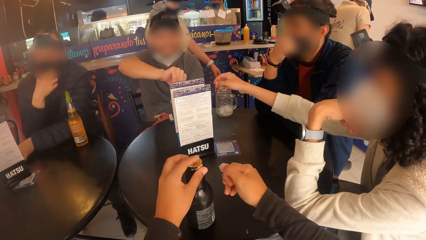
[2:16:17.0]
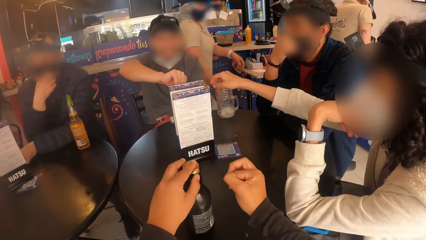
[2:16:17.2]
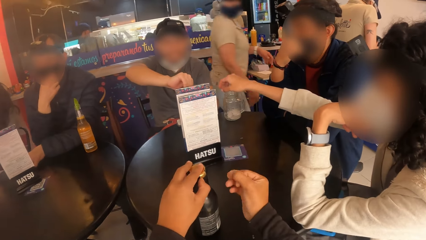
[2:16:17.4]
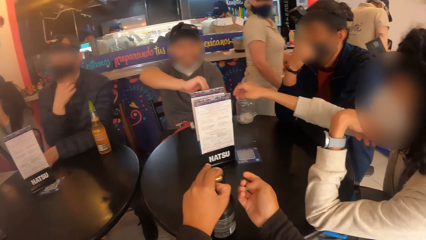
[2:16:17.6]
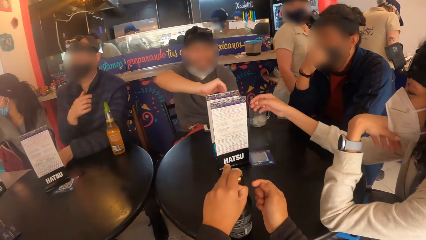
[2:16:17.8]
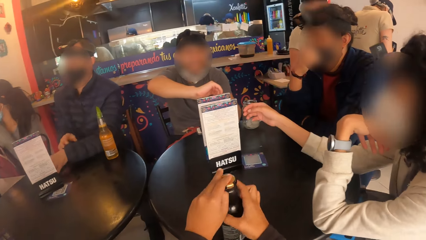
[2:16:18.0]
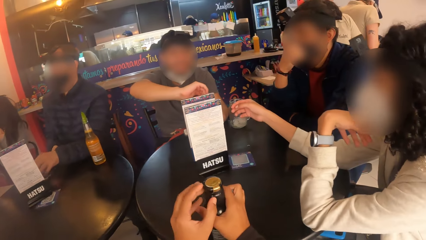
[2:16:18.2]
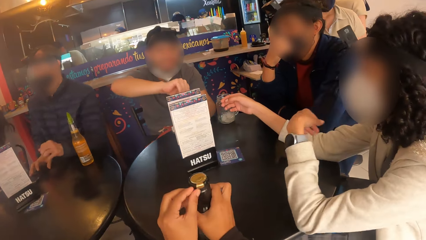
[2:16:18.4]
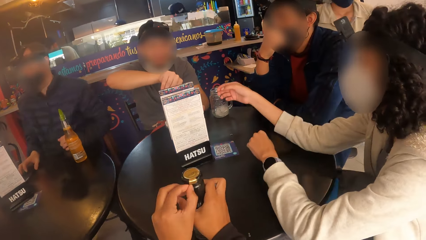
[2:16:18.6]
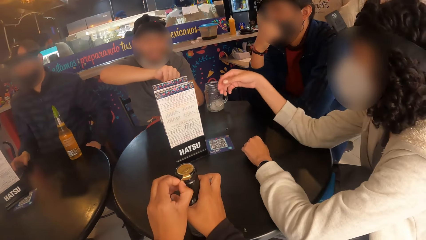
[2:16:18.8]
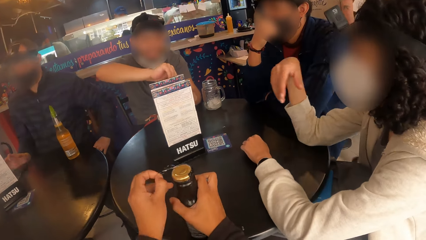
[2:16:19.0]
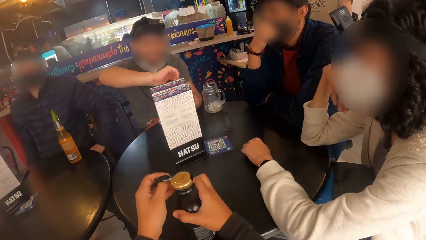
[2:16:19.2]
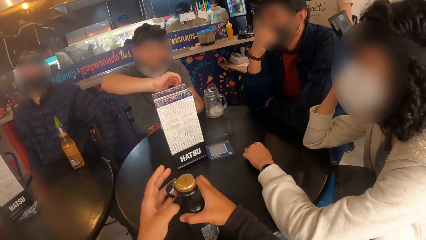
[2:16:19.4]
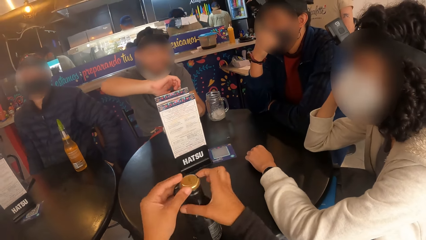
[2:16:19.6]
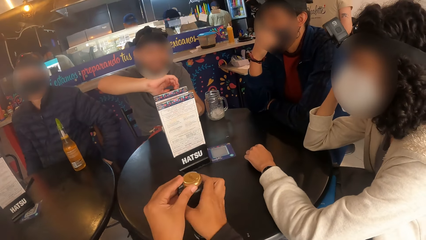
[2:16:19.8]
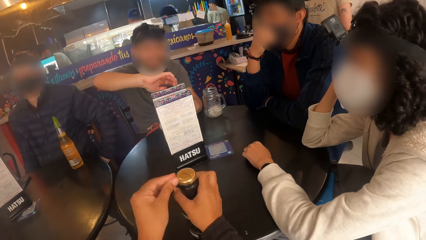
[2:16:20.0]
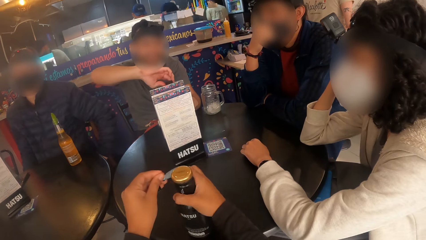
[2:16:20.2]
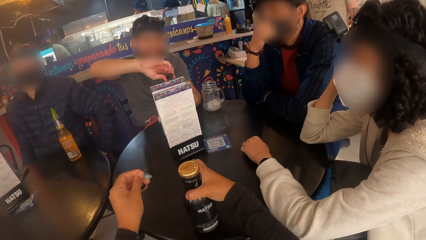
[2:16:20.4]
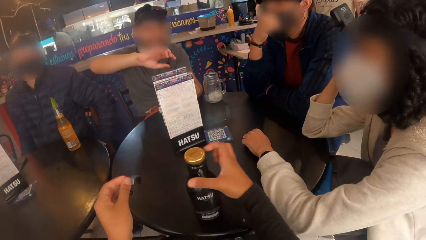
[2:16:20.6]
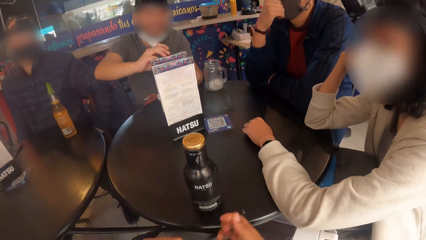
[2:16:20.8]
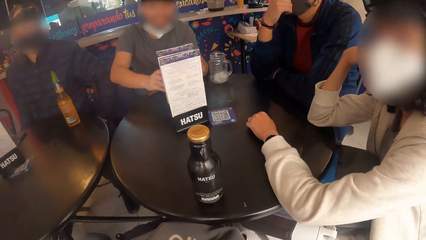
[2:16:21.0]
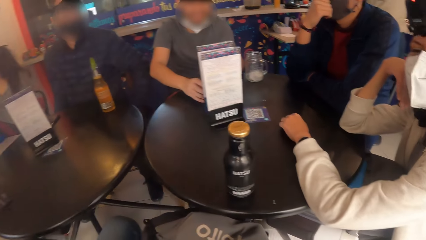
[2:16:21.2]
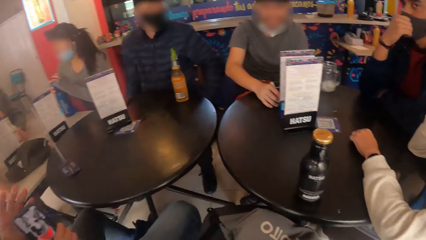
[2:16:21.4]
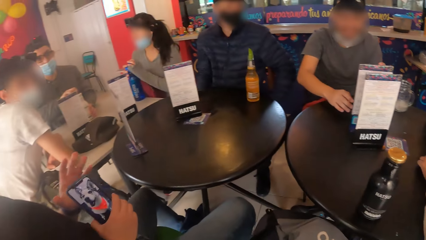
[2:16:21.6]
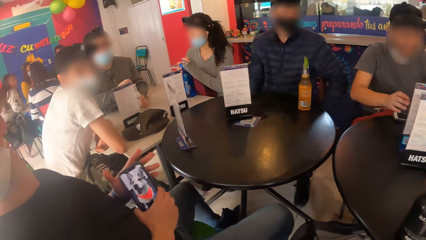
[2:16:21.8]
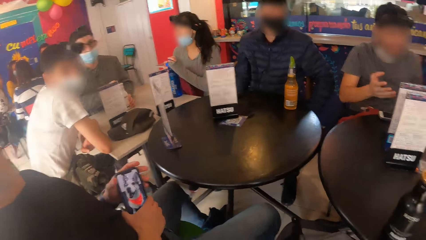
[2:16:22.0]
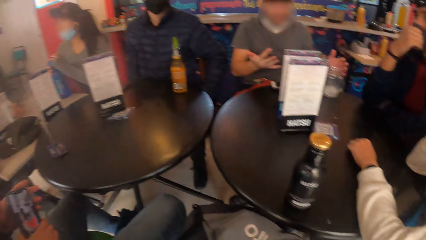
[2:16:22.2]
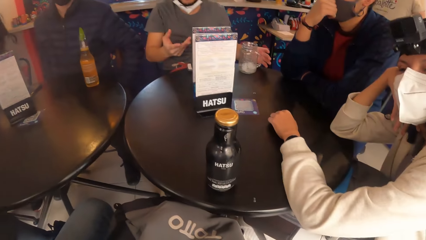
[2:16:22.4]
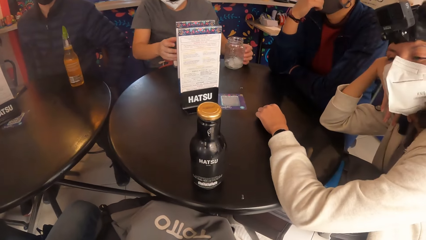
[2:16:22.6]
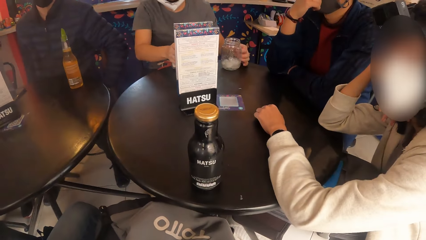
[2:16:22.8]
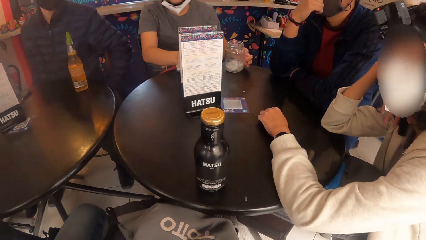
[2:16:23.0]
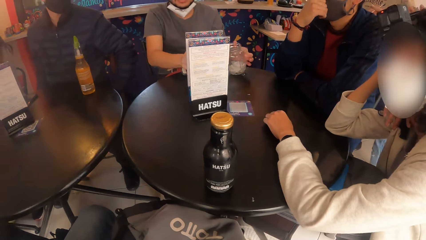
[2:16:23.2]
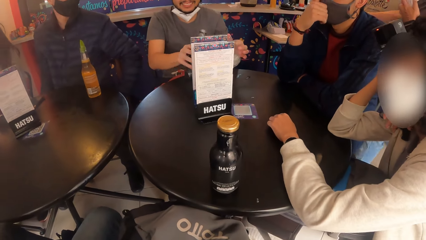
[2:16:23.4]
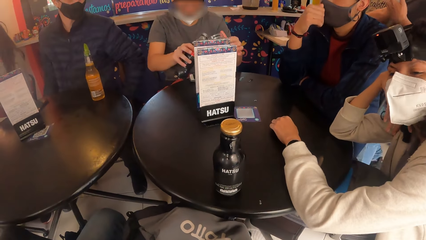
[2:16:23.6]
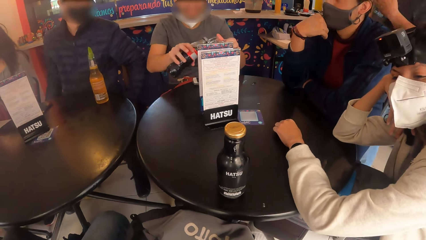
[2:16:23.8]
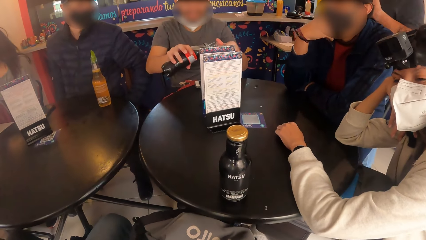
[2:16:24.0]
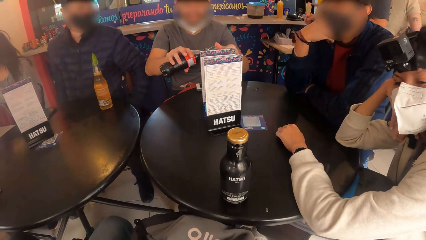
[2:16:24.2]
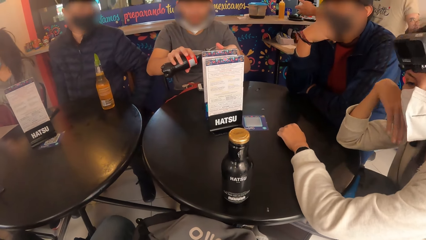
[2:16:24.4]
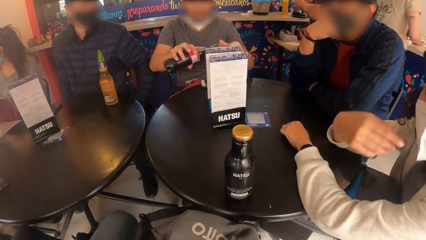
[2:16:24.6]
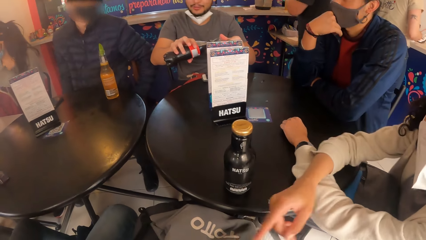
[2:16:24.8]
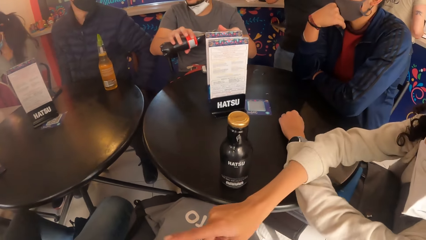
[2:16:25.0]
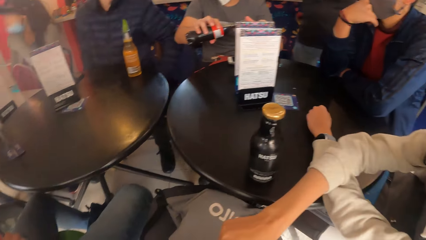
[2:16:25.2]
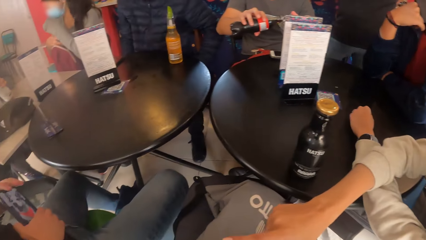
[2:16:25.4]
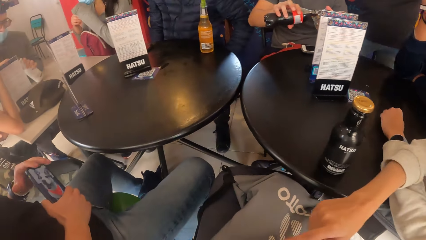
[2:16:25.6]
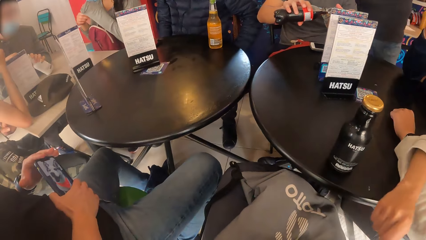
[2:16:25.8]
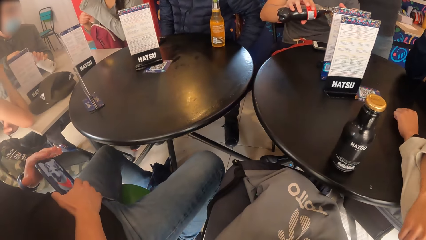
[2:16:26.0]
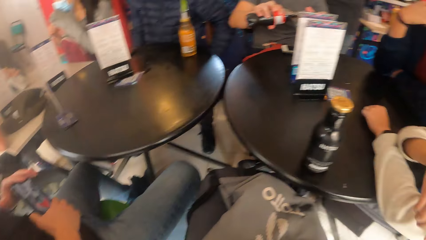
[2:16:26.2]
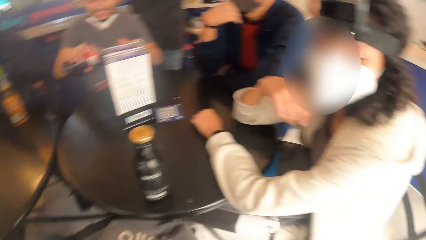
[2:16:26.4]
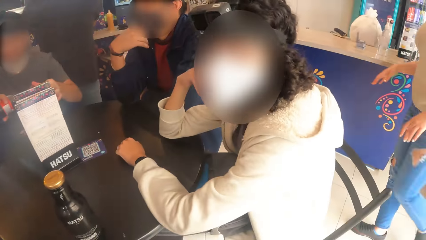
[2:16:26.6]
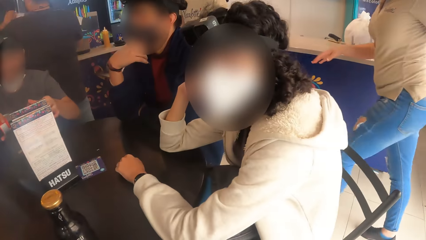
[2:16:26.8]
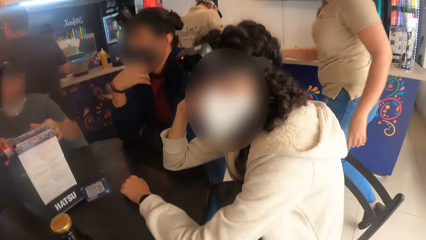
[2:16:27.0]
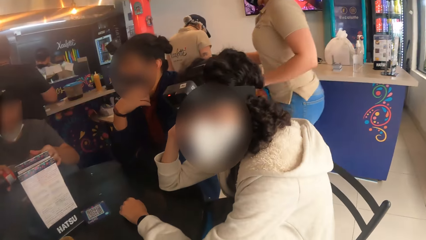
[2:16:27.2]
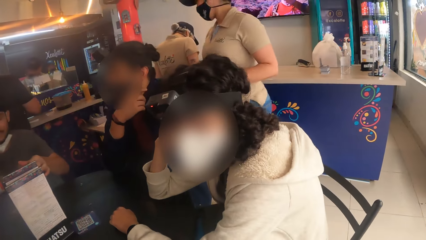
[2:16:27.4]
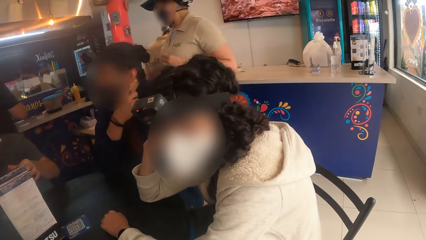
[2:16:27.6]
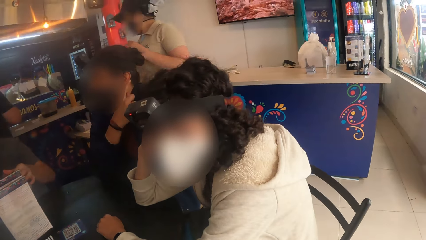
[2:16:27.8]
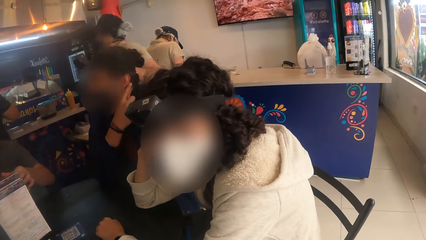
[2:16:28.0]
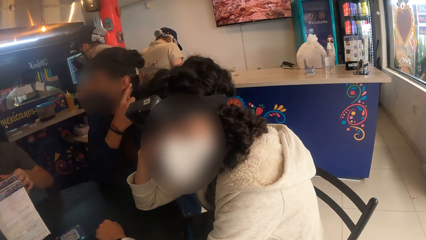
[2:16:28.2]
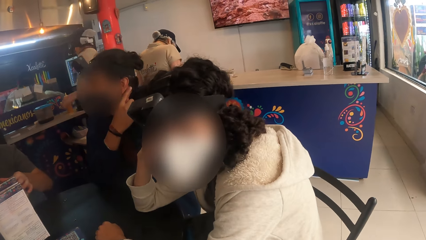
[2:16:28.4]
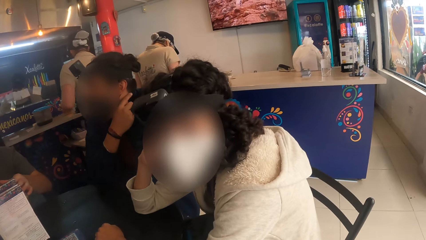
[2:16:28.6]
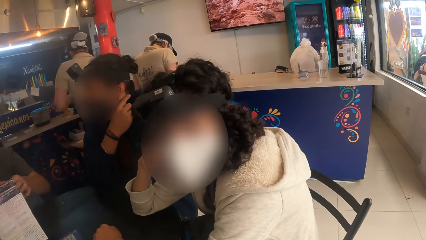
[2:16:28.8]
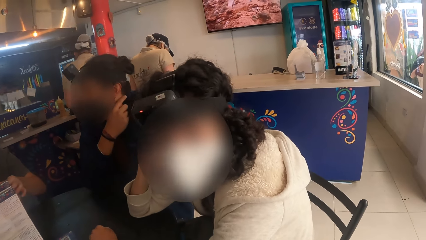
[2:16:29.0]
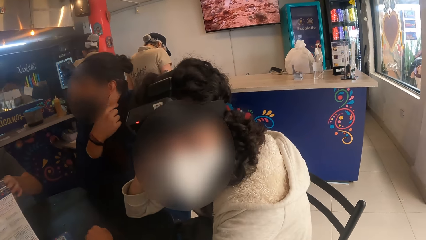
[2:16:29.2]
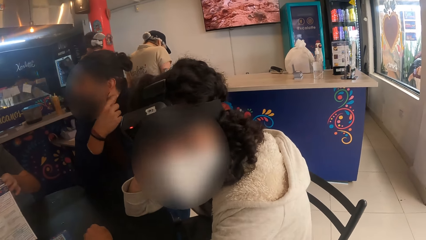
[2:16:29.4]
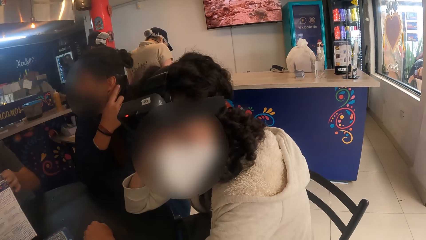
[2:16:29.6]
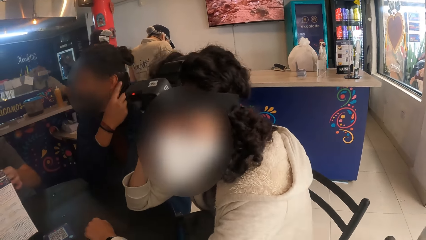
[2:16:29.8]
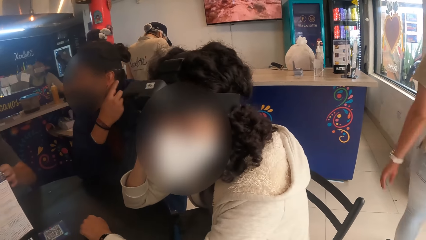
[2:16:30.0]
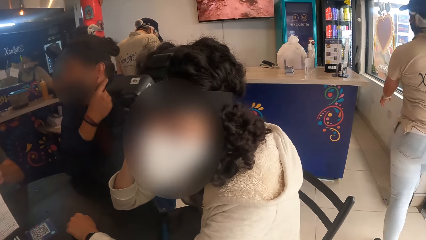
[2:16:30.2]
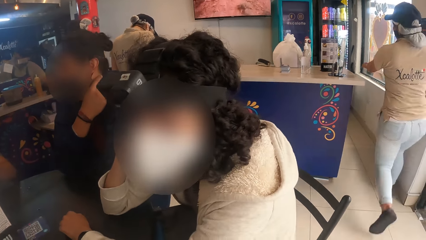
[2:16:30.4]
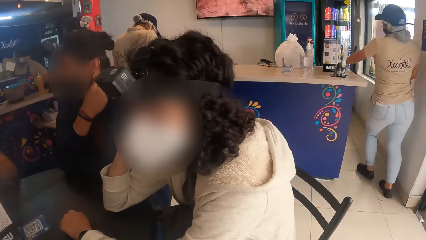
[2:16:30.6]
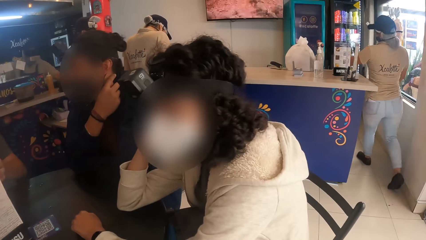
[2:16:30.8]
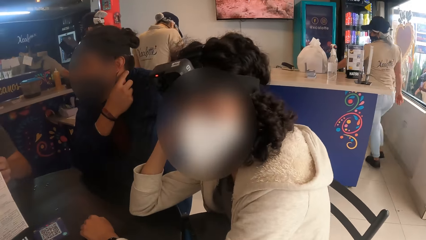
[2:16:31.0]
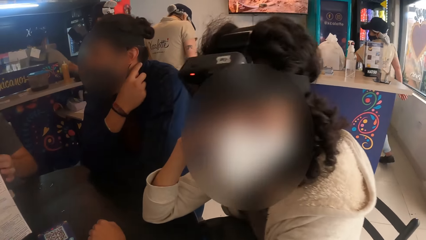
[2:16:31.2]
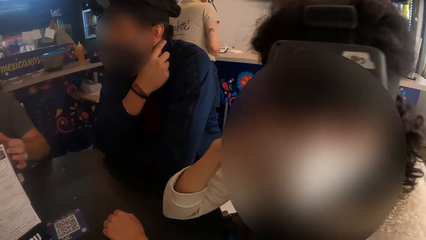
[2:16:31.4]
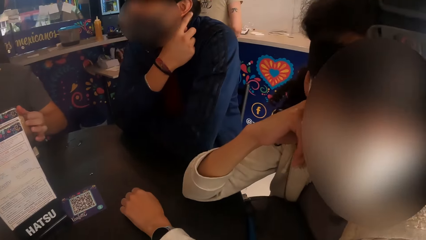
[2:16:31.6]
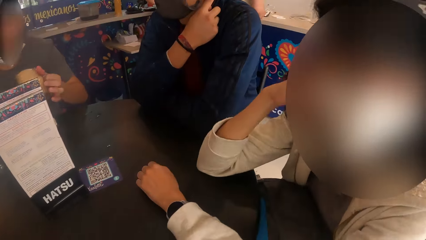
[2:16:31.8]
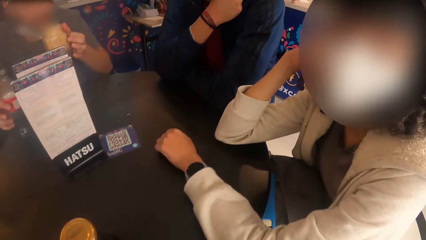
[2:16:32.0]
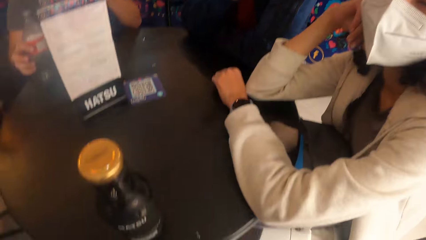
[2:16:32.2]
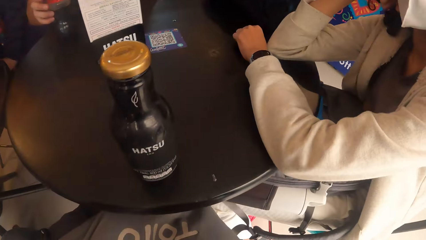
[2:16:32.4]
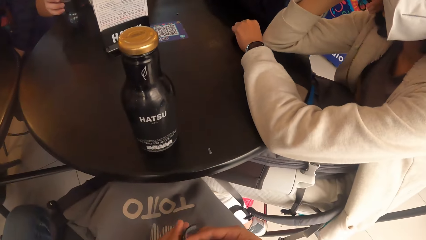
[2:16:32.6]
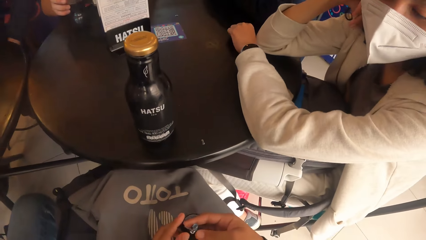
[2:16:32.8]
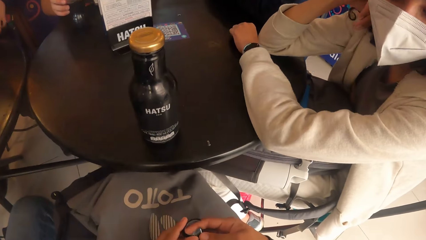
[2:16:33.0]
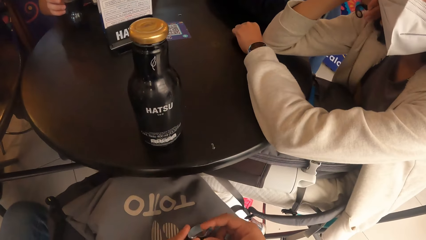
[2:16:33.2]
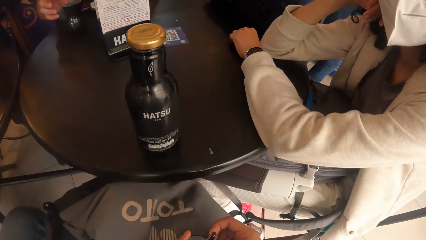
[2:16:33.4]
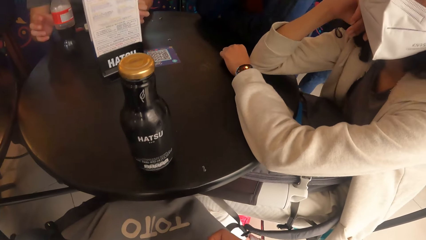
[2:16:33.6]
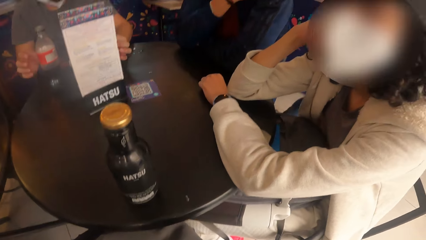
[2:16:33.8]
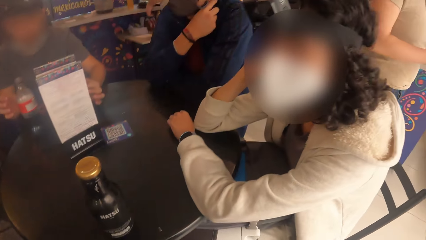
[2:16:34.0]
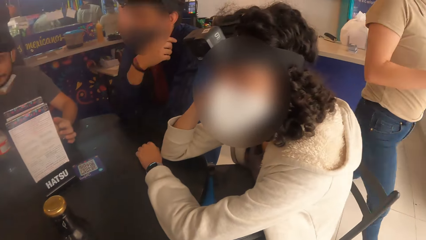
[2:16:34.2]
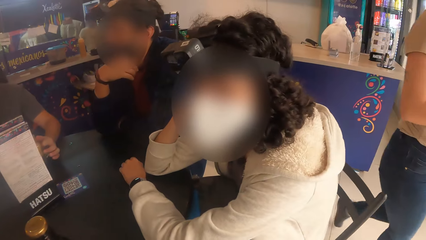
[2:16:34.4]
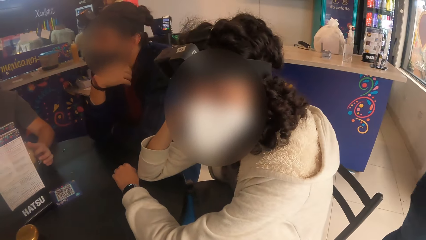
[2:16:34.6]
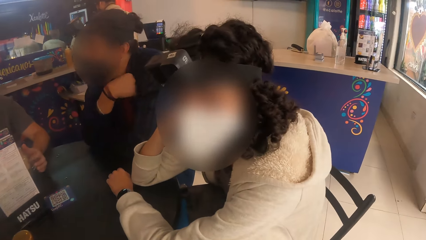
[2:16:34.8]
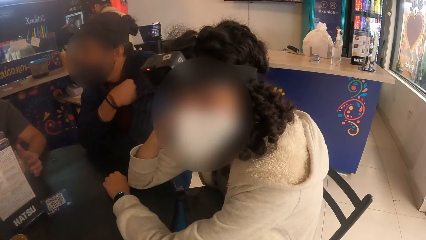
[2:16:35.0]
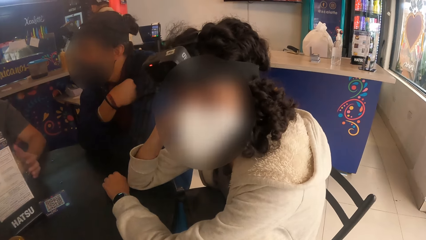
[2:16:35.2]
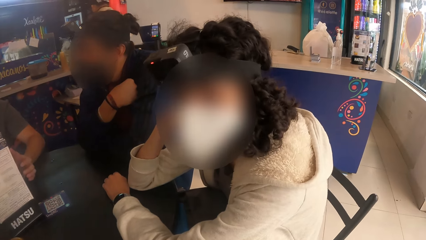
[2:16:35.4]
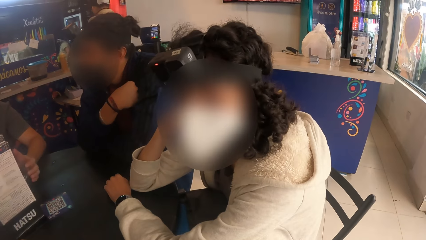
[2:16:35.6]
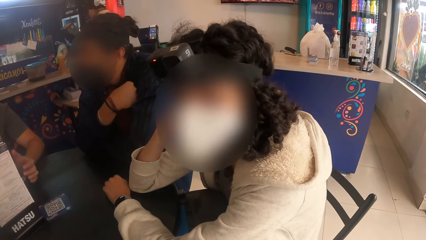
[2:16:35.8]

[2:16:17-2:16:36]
The camera wearer removes a sticker from the lid of the bottle with his right hand. He holds the bottle of drink with his right hand. He holds the sticker with his right hand. He removes the sticker from the bottle top with his left hand. He twists the bottle with his right hand. He removes his right hand from the bottle. He interacts with a woman. He holds the sticker with both hands. He looks sideways. A man picks up the glass cup from the table with his left hand. The camera wearer looks at the bottle. The man picks up the bottle of soda from the table with his right hand. The man pours a drink from the bottle of soda in his right hand into the glass cup in his left hand. The woman touches a bag with the camera wearer. A person points towards the camera wearer. Another person holds something with both hands. The camera wearer looks at the first person. He looks at the bottle. He looks at the first person.
